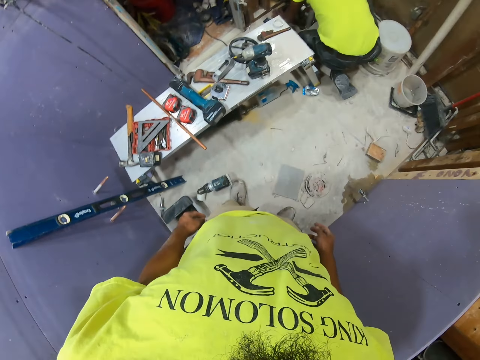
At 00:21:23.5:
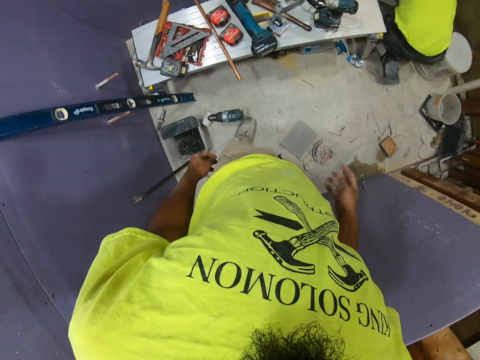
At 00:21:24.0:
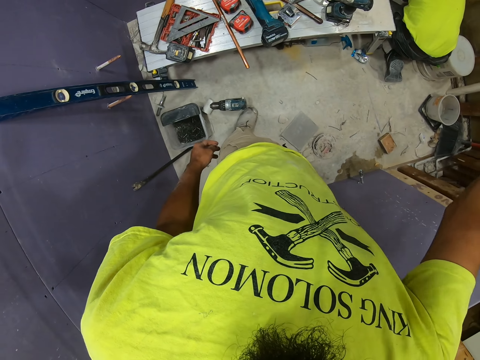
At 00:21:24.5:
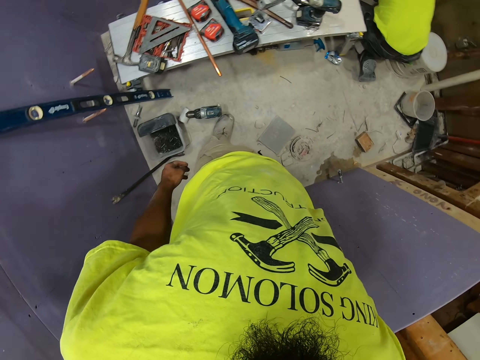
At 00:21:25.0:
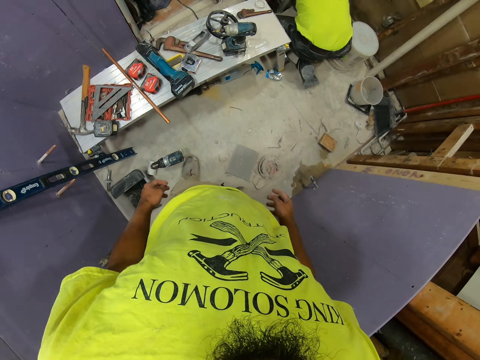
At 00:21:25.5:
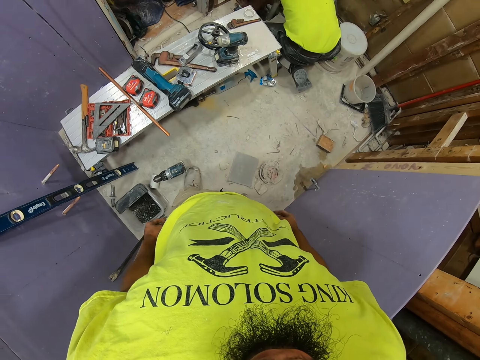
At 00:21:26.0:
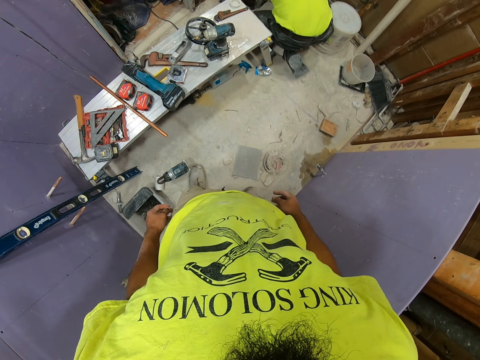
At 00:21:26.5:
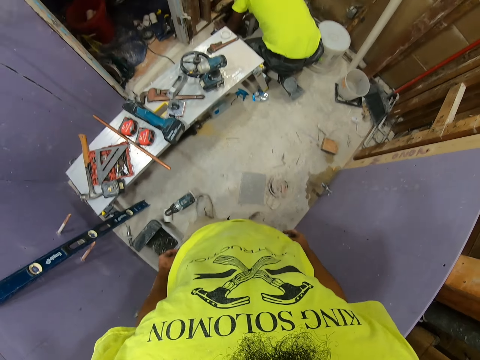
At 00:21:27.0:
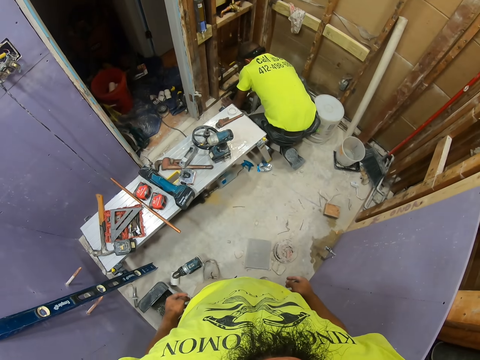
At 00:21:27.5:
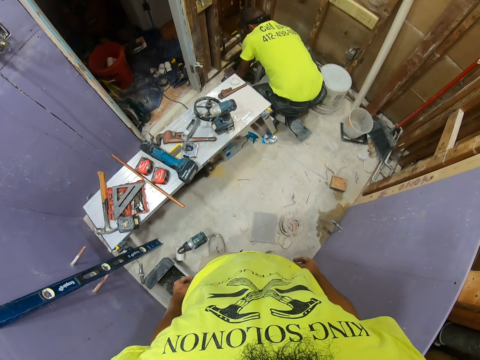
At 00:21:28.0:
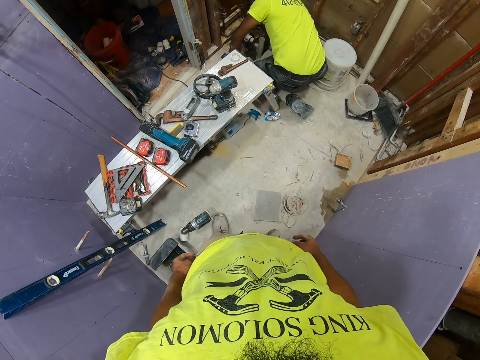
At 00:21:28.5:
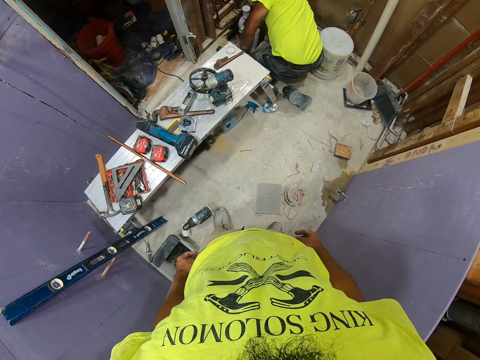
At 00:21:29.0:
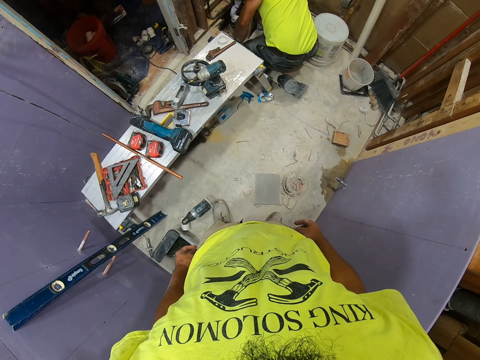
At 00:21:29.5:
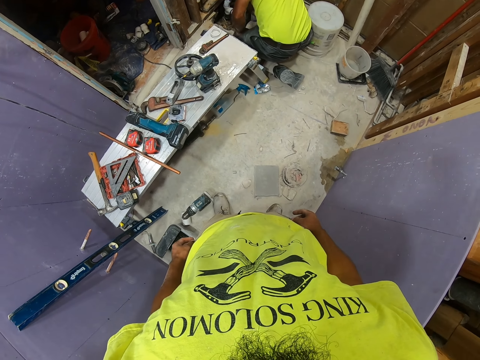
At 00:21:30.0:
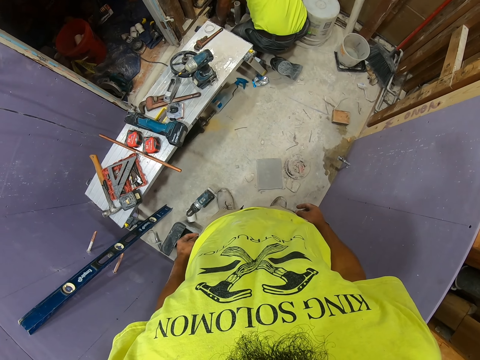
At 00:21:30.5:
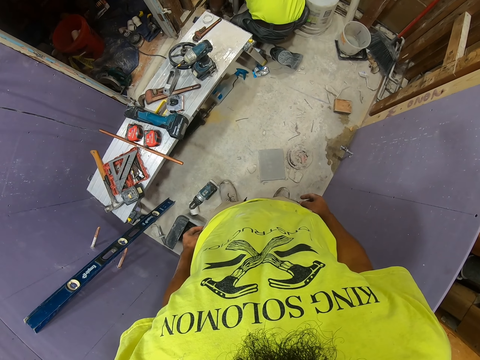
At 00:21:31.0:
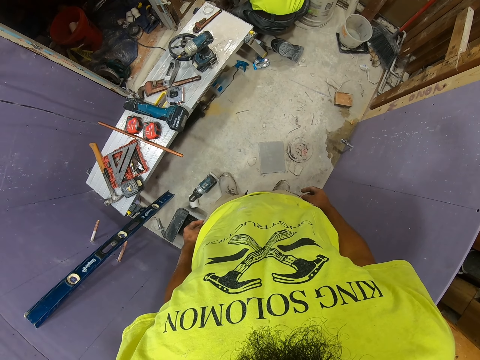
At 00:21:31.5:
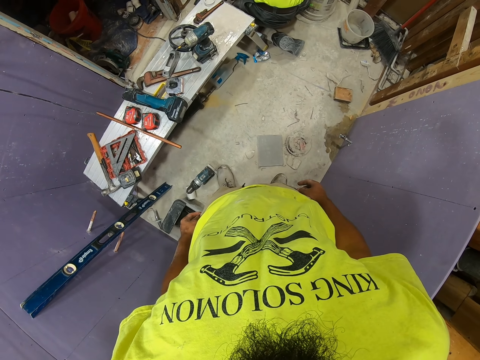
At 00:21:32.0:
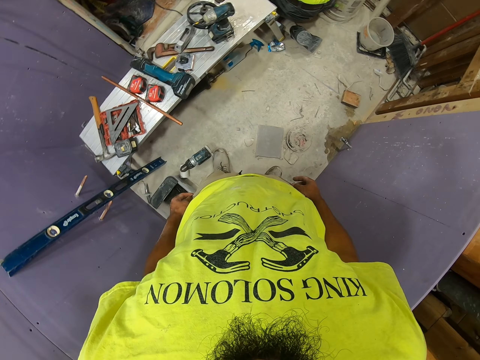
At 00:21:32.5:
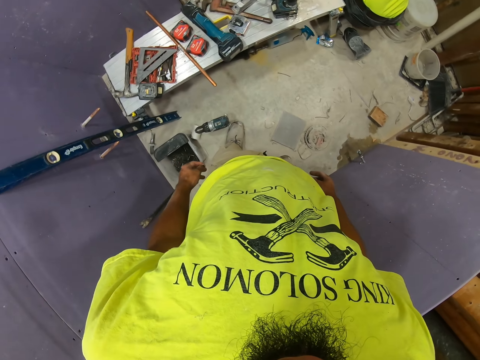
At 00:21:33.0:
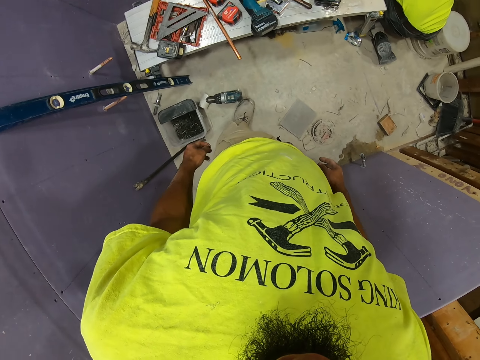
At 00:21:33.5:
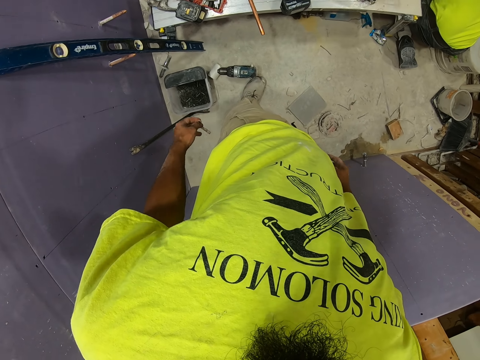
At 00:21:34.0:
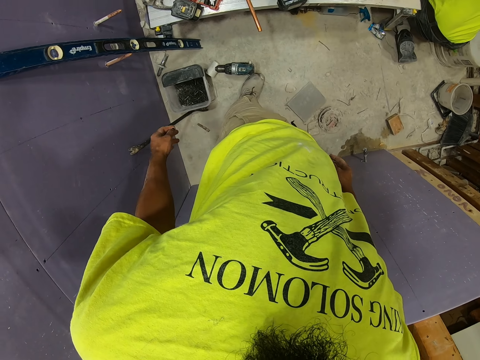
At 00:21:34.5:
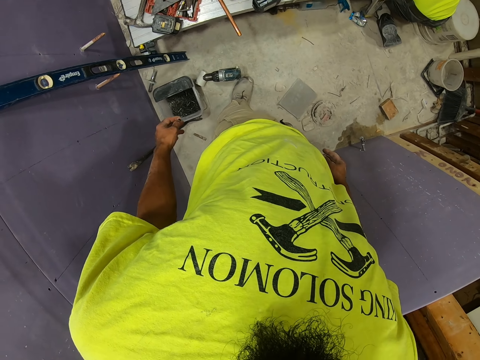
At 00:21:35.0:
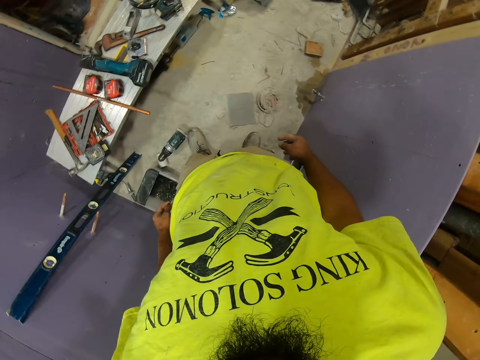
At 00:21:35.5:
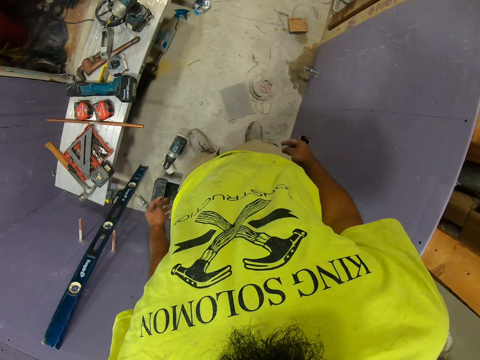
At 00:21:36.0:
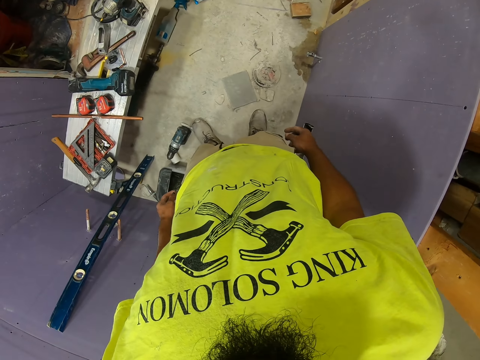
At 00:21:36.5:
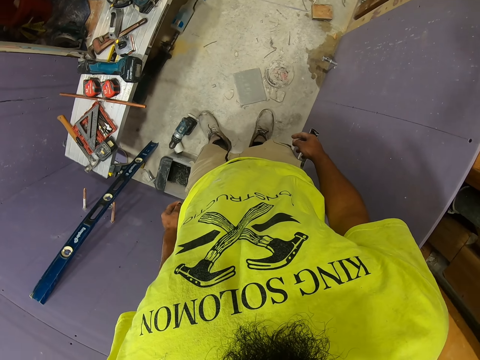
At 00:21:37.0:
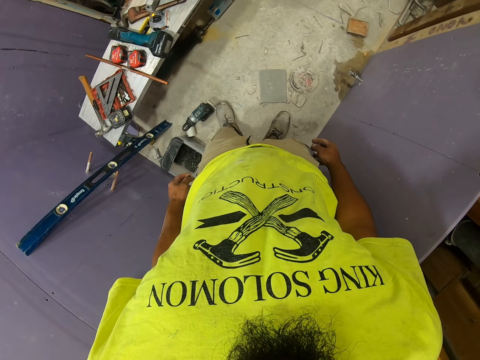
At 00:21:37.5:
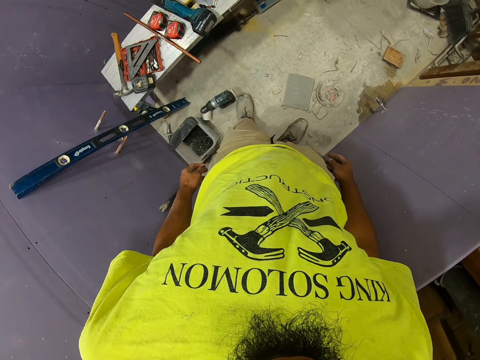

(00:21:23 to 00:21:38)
The camera wearer swings the right hand. They stare at a man. The man touches something. The camera wearer stares at the floor.

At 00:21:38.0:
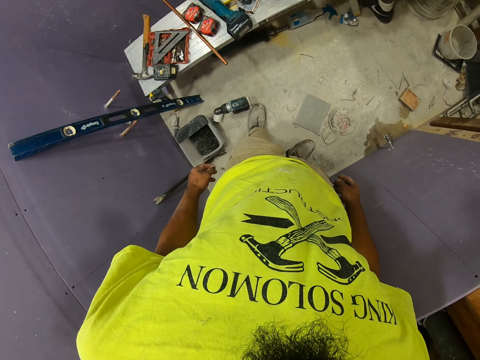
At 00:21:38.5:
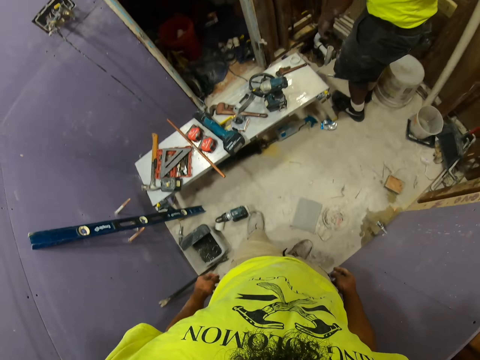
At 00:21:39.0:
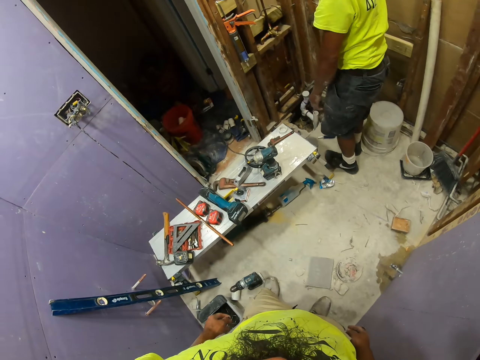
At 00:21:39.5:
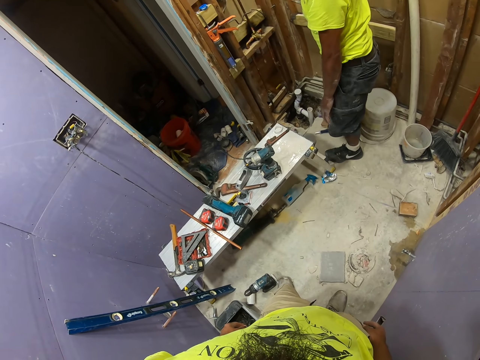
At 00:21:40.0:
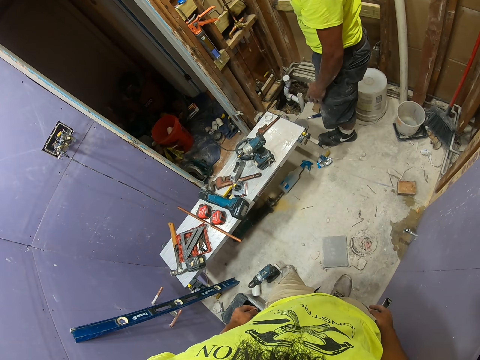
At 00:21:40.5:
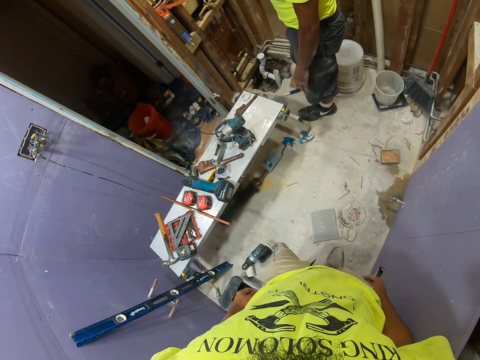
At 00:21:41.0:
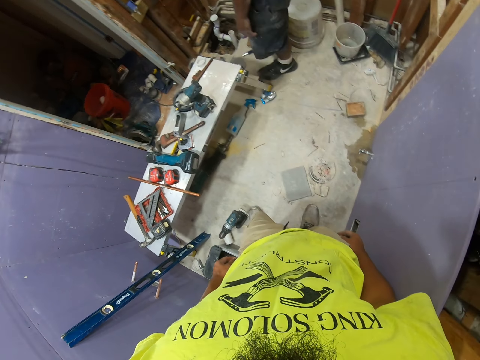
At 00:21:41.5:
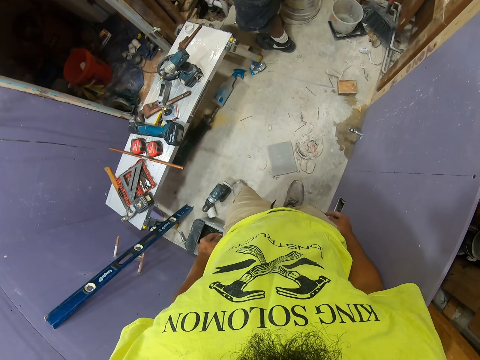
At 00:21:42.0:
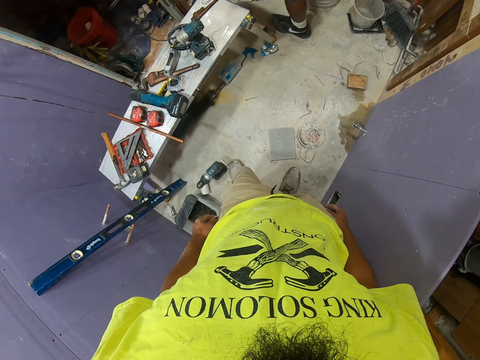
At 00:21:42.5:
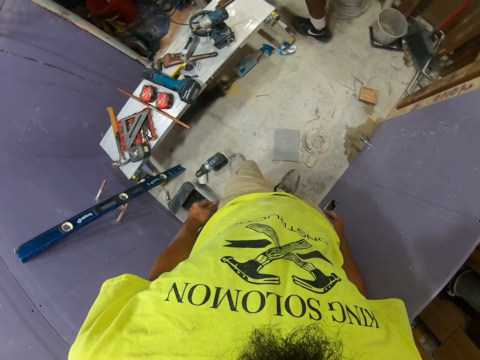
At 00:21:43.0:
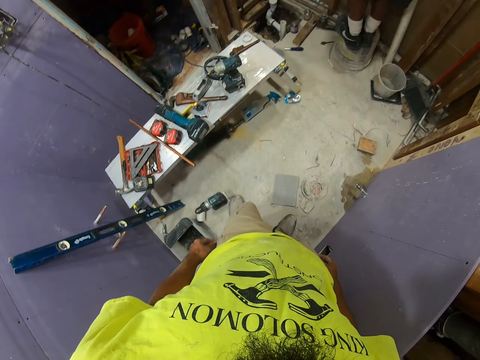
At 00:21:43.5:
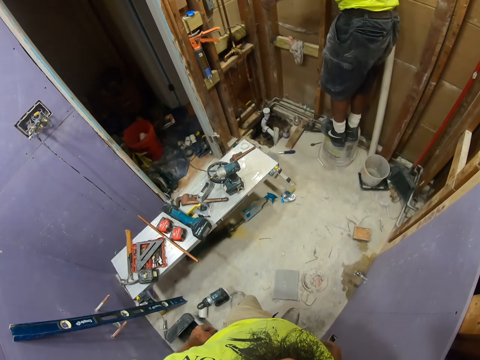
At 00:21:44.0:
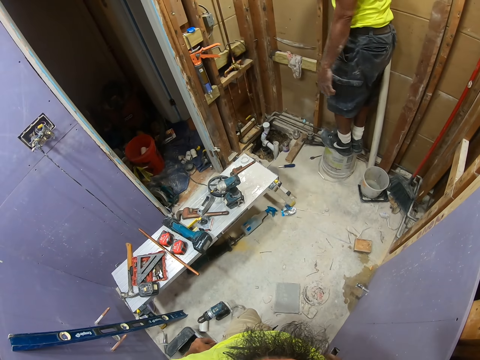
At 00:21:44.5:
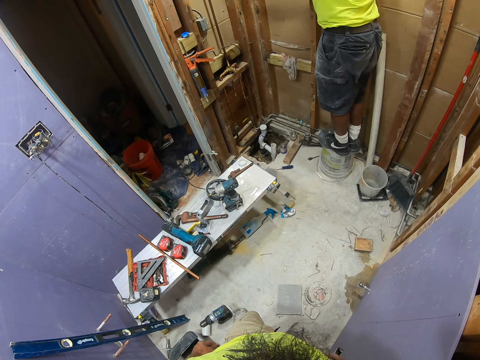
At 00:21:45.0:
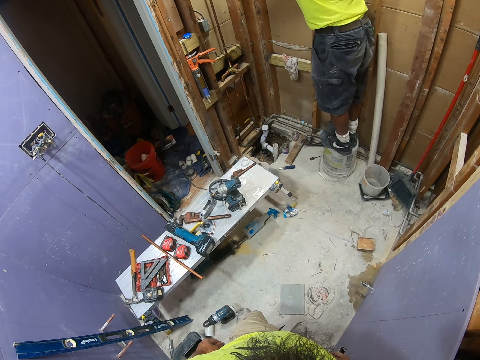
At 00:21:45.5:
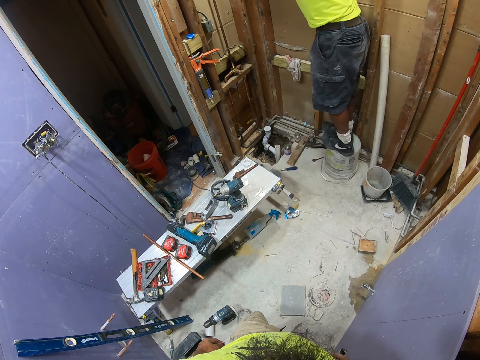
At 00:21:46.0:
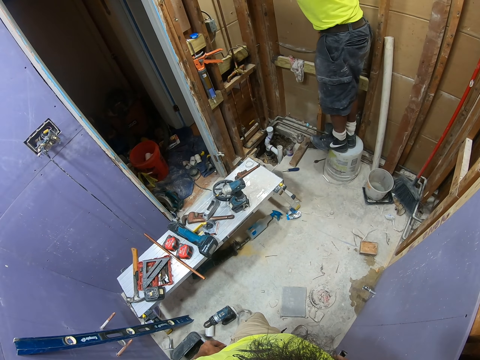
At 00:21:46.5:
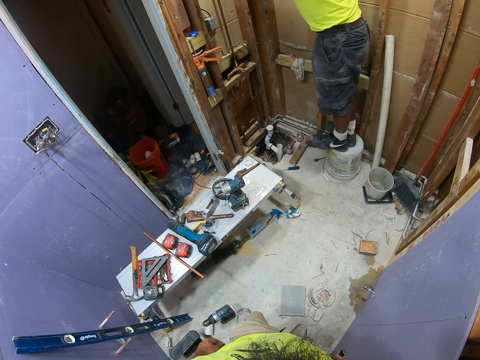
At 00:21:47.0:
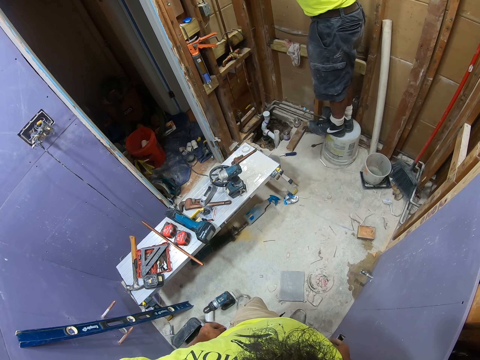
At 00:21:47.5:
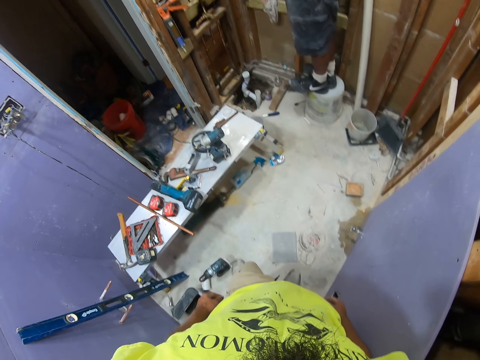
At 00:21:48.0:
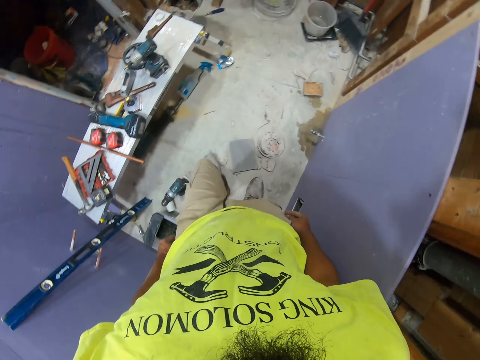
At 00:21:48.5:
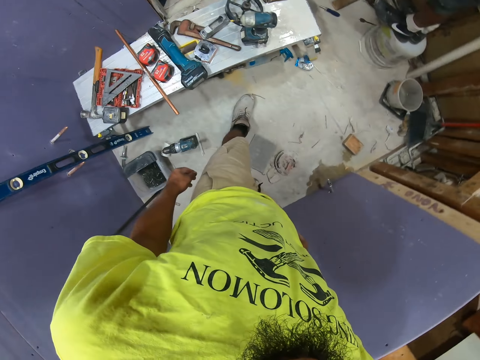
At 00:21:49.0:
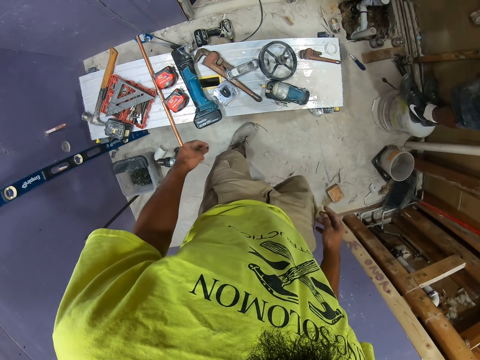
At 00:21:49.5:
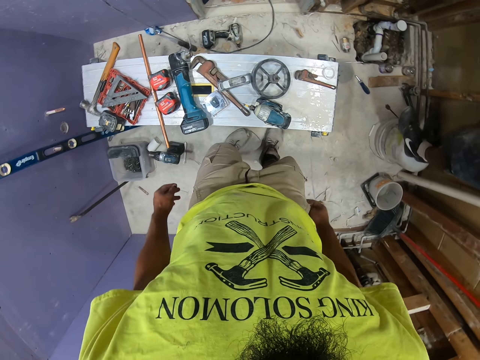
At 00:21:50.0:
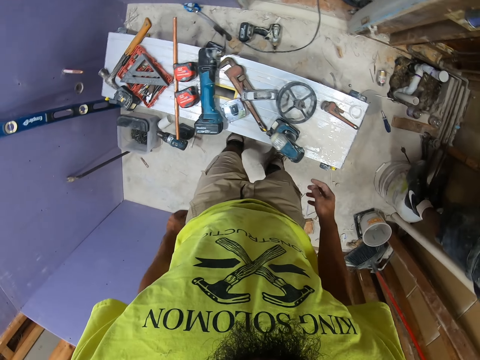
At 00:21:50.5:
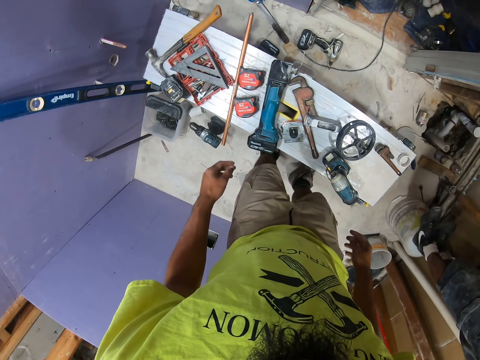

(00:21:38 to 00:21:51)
The man stands upright in the room. The man climbs on the bucket, swings the left hand, and touches something. The camera wearer stares at the floor. They move in the room and step on the floor.
